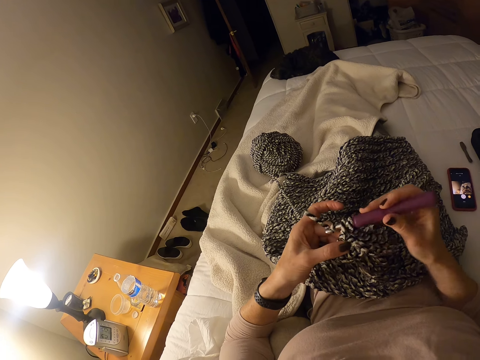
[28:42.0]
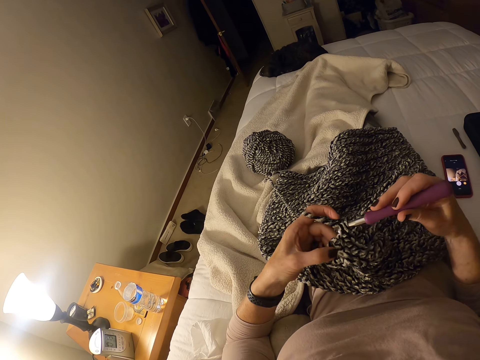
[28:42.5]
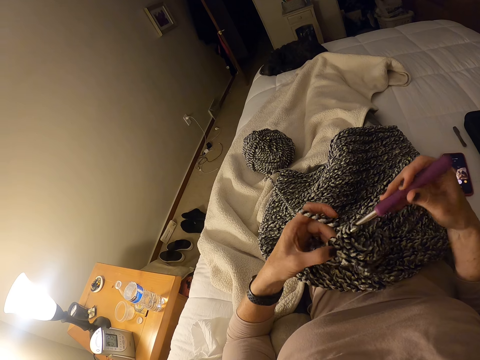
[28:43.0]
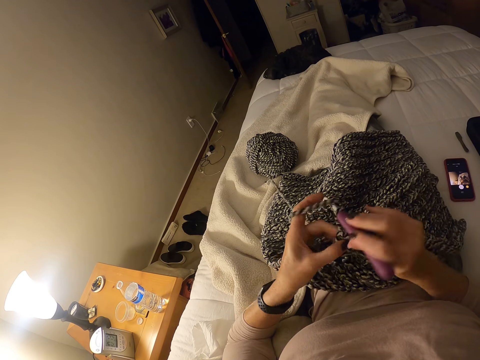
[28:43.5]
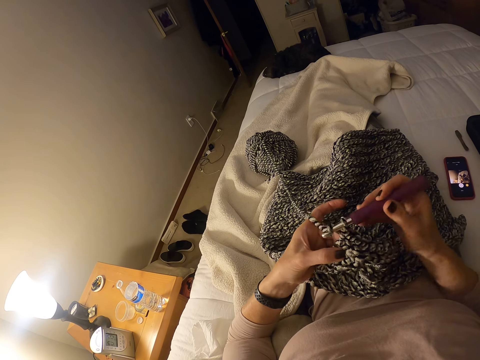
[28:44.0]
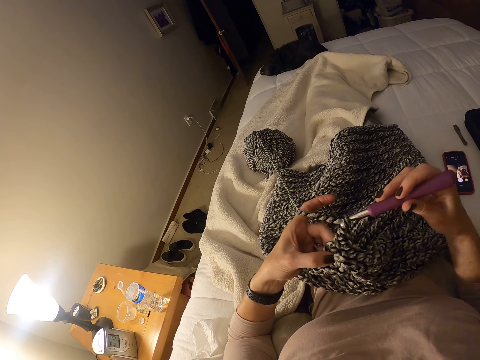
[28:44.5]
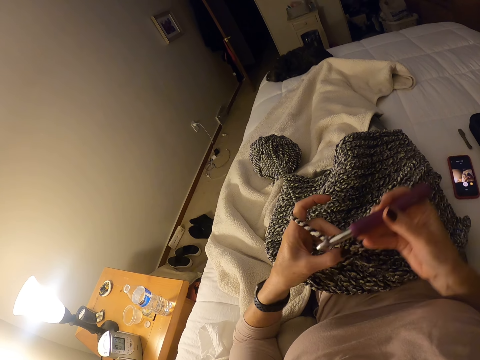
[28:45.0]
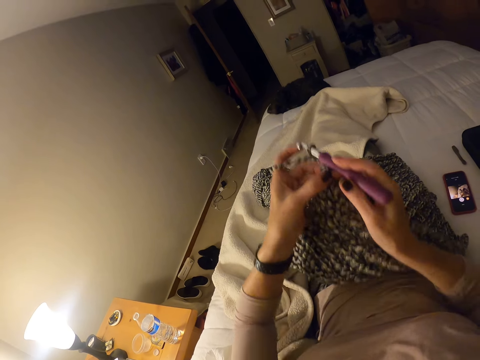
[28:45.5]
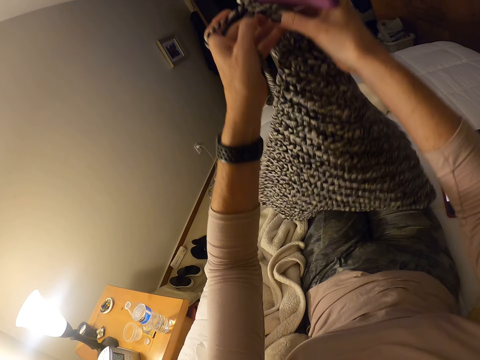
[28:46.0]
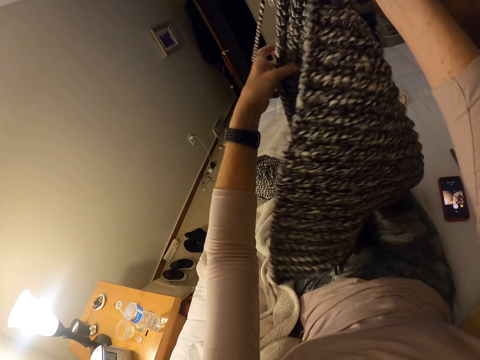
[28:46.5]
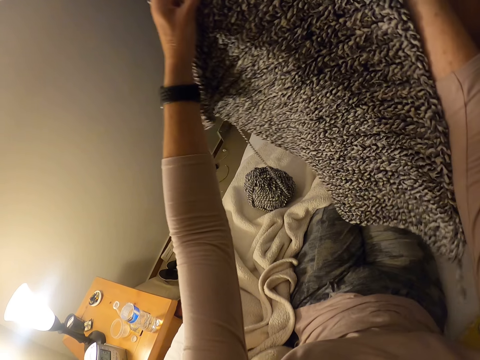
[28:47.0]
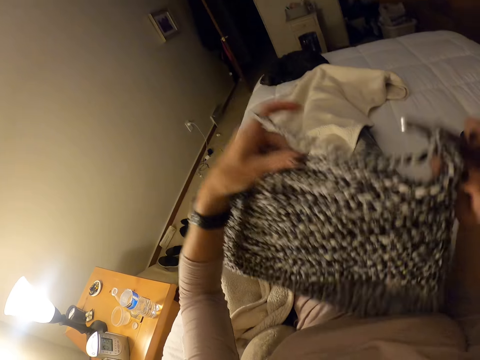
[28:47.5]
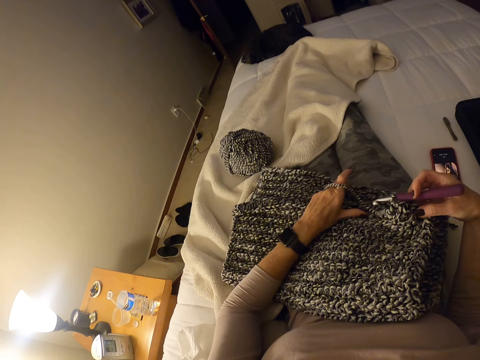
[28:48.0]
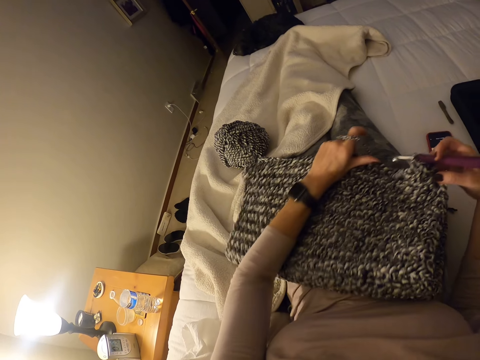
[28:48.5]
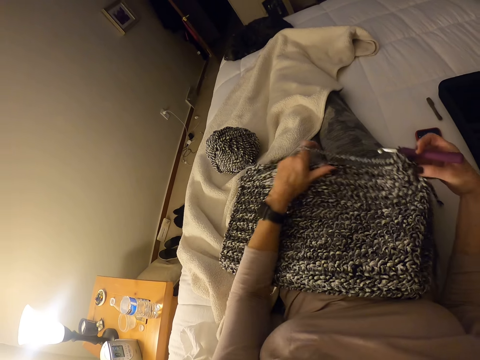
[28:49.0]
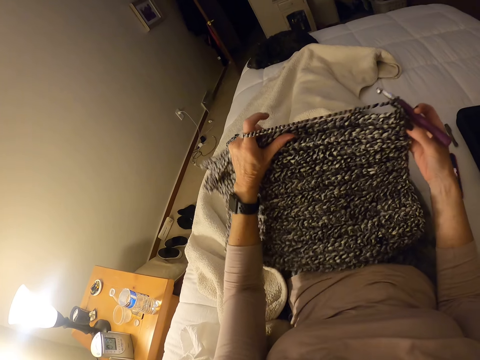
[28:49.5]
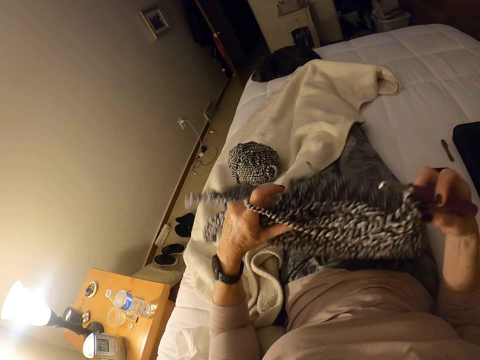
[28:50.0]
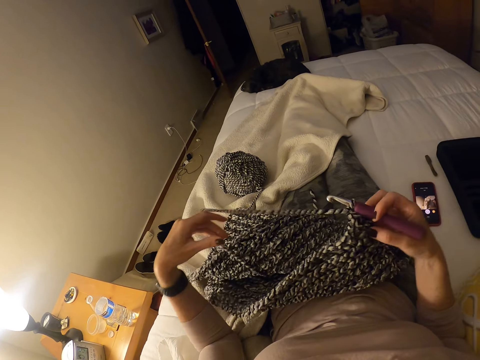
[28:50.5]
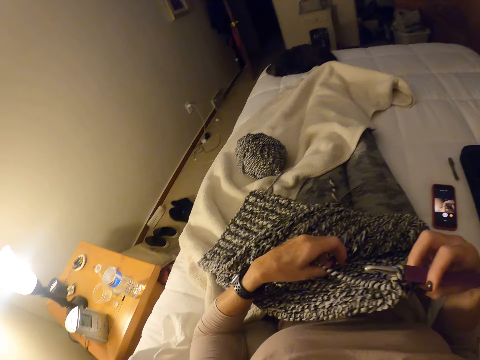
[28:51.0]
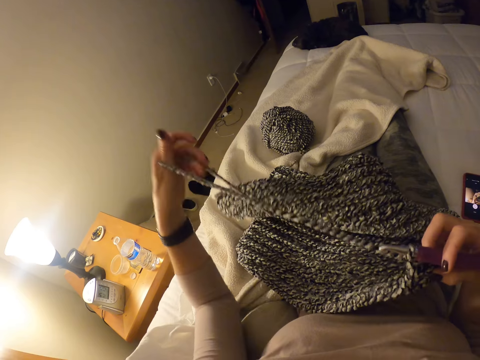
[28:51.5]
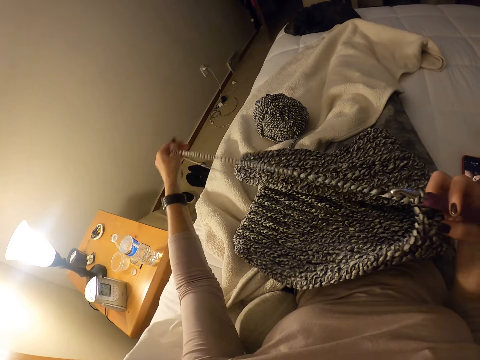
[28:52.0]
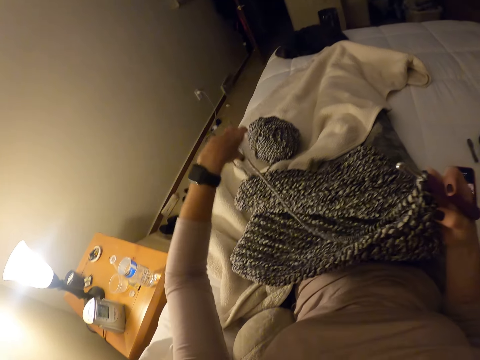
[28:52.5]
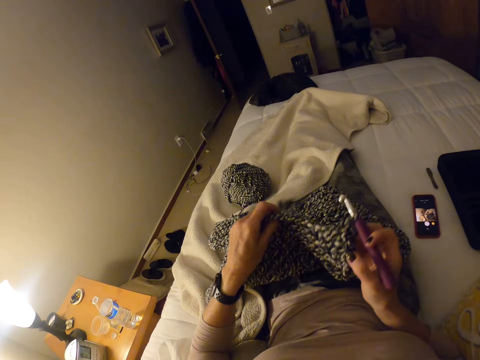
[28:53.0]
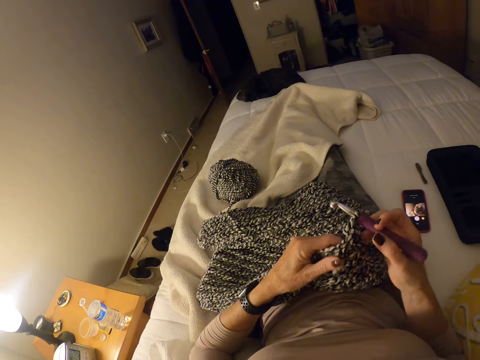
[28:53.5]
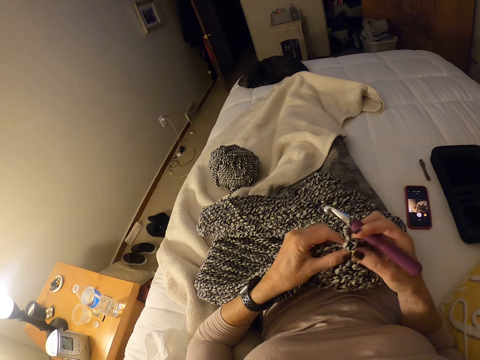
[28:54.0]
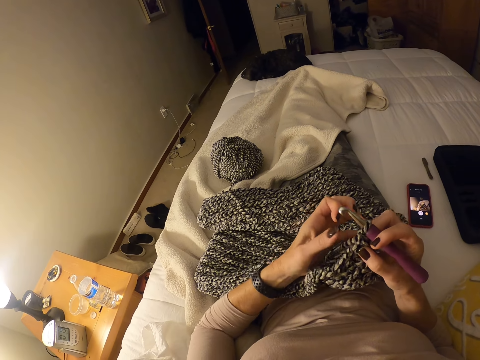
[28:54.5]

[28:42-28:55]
The camera wearer raises the cloth with her hands. She turns the piece of cloth over. She unfolds the cloth with her hands. She puts the cloth on her legs. She adjusts the cloth on her legs. She lifts the cloth with her hands. She puts the cloth on her legs. She straightens the thread. She pulls the strip of yarn with her left hand. She drops the strip of yarn on the bed.

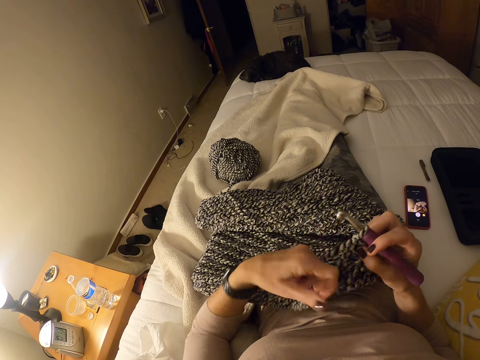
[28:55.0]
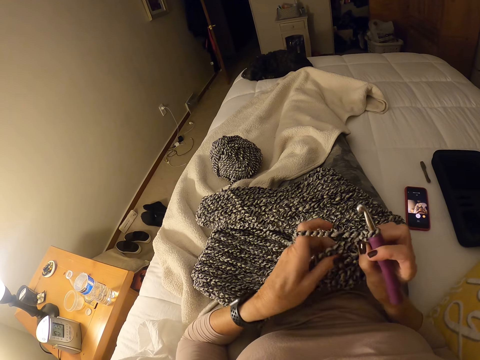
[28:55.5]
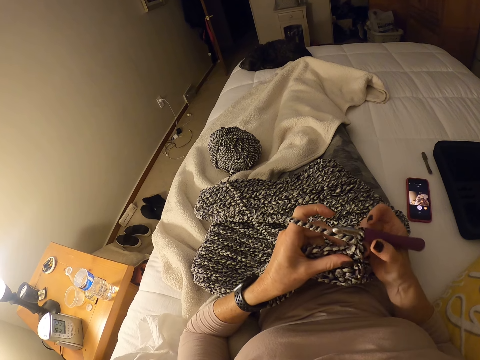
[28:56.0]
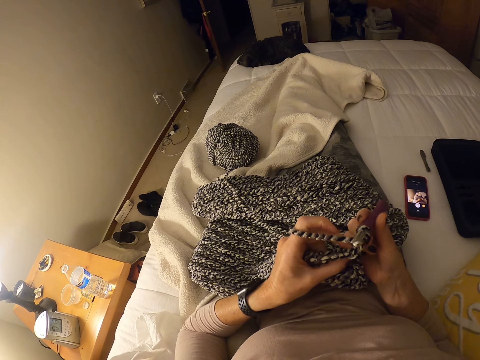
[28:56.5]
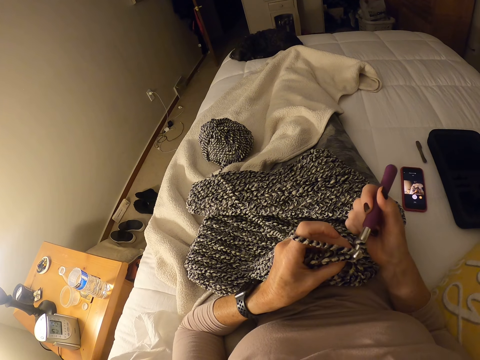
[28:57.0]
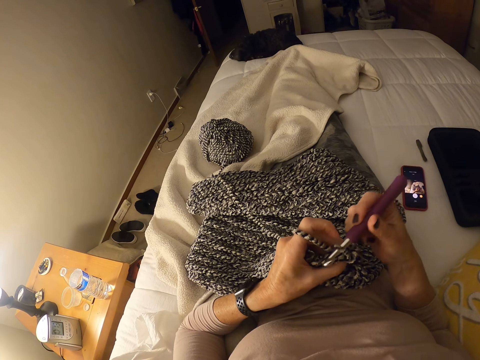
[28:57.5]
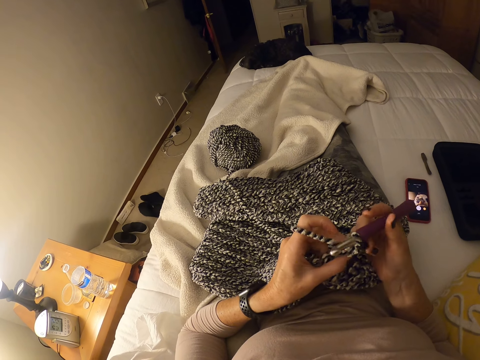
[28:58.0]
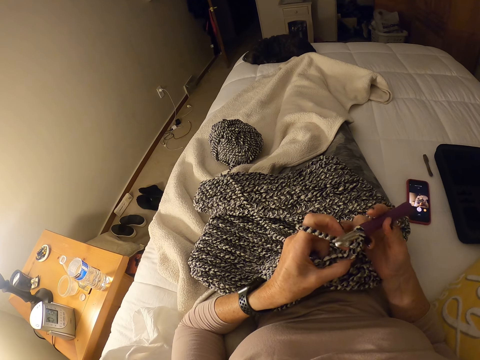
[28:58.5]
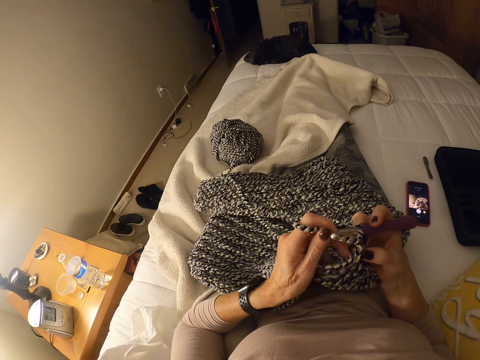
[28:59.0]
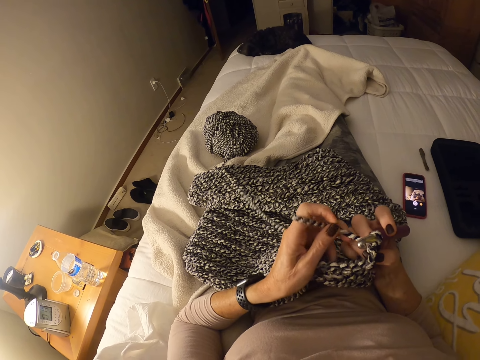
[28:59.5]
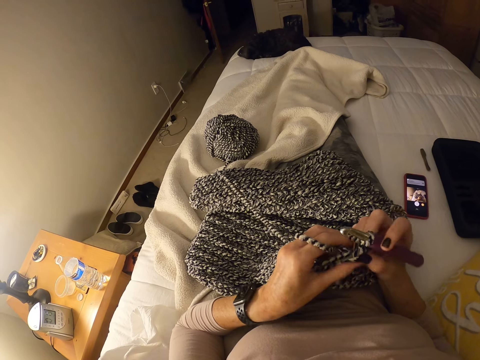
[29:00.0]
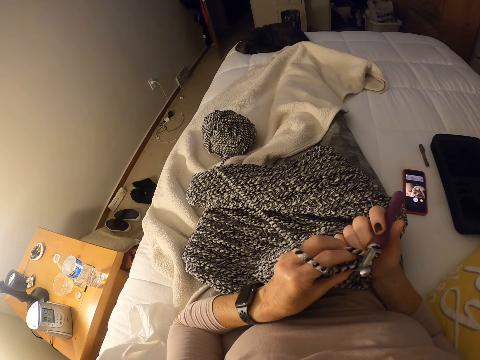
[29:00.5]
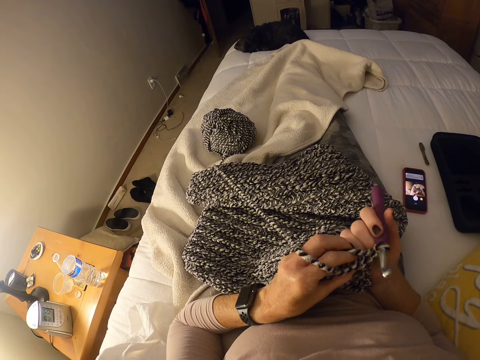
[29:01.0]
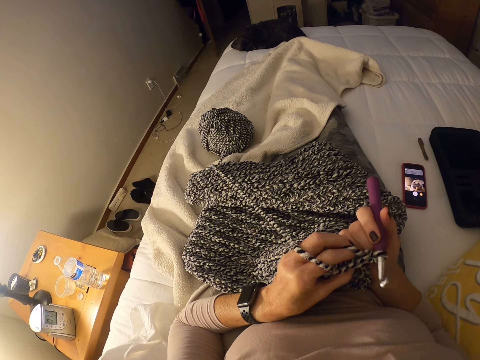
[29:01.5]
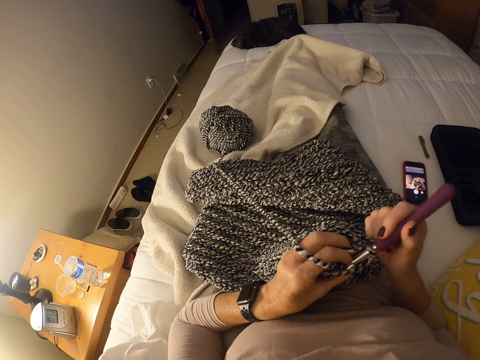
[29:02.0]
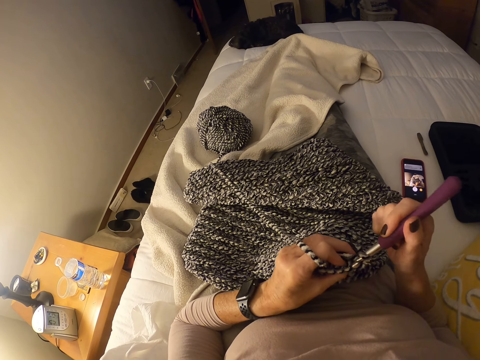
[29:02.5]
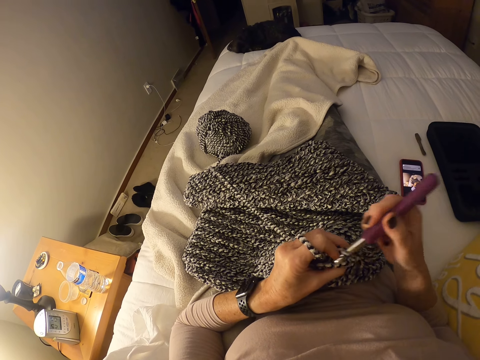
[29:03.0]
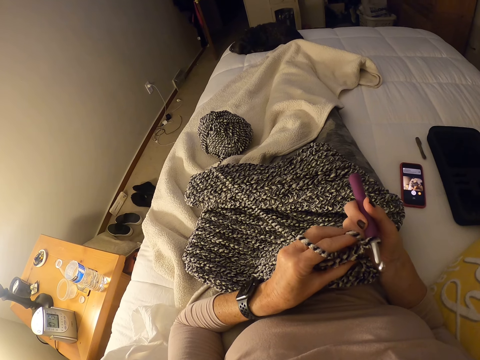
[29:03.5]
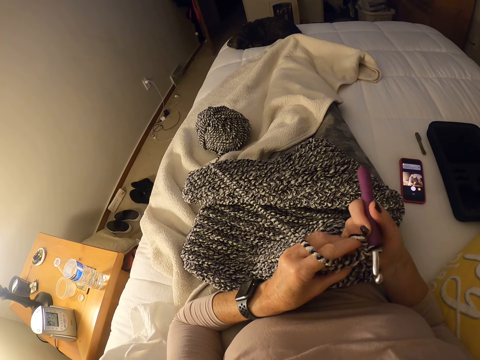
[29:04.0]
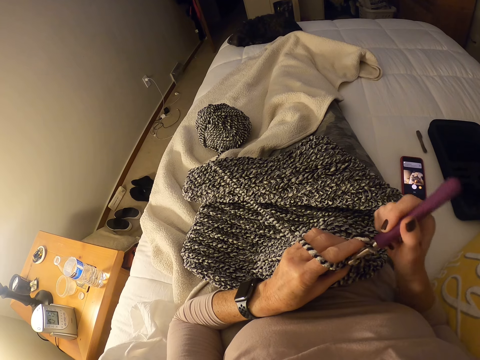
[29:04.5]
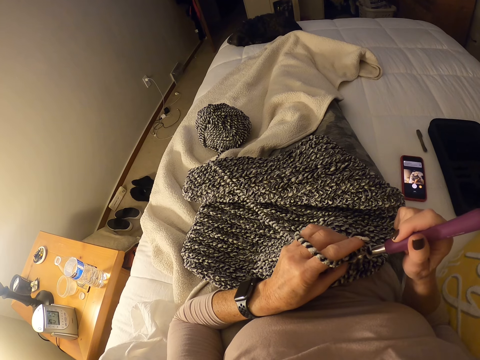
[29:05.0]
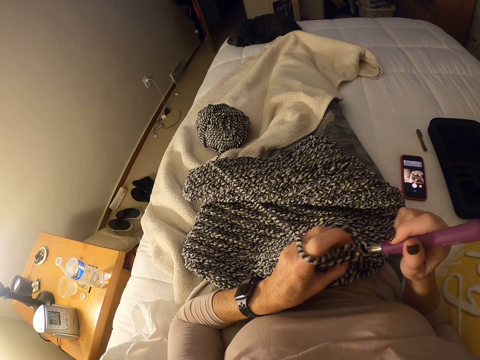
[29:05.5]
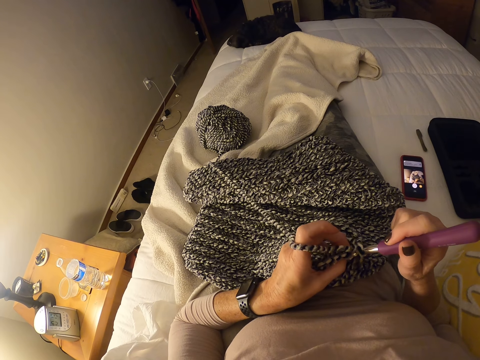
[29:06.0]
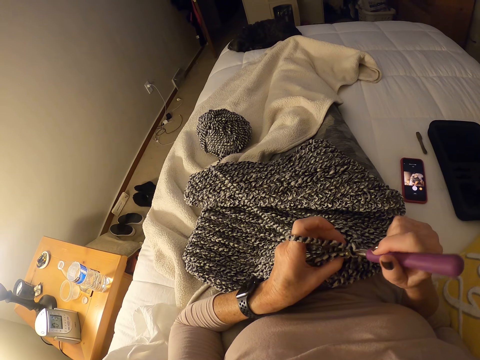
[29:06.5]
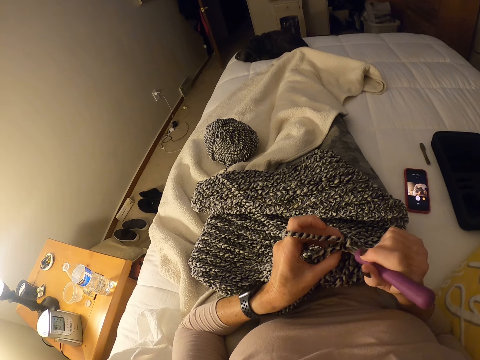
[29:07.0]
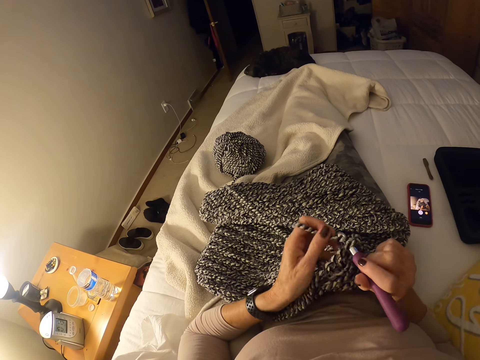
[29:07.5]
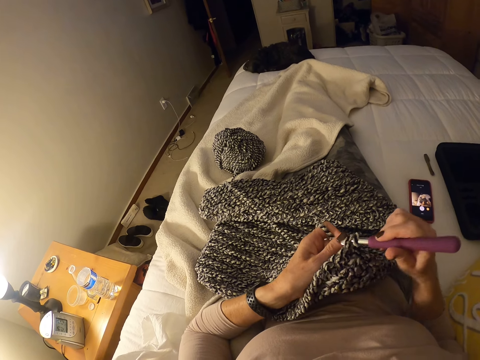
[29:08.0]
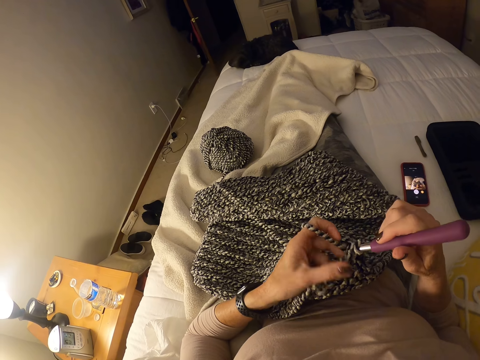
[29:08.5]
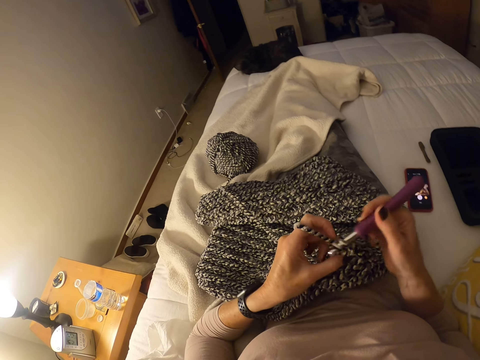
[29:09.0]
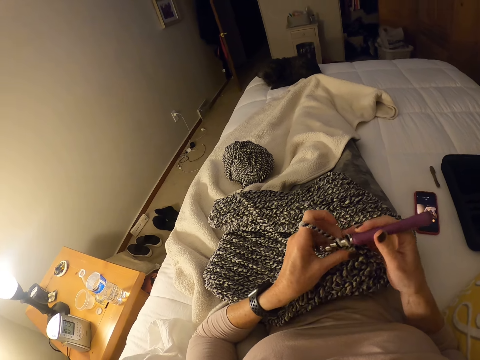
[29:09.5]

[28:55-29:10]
The camera wearer wraps the strip of yarn around her left hand. She crochets the strip of yarn into a cloth with the crochet hook and her left hand.
